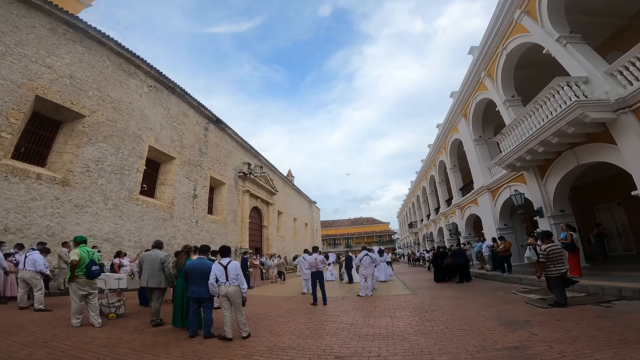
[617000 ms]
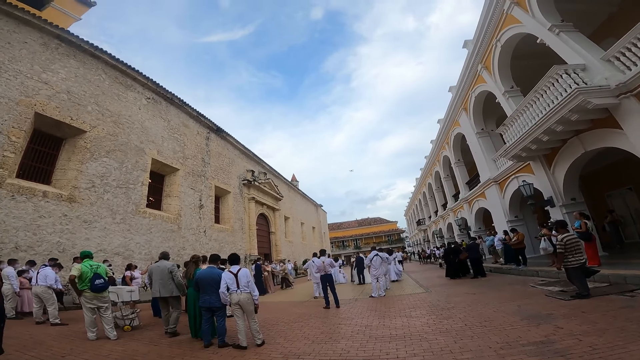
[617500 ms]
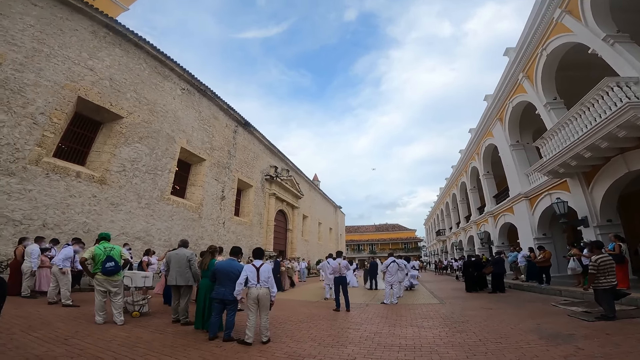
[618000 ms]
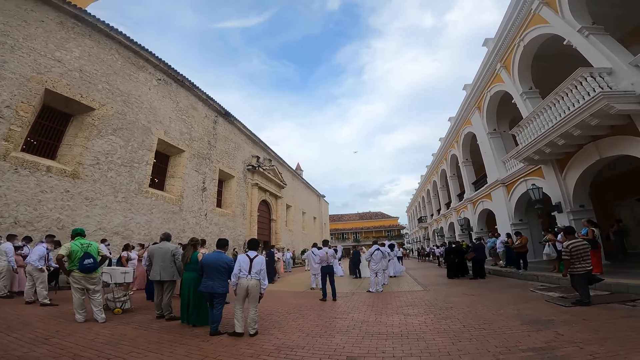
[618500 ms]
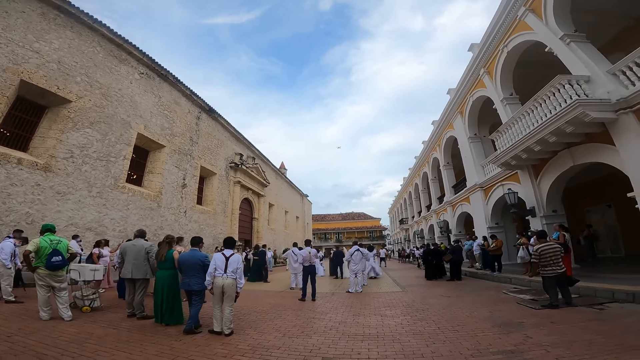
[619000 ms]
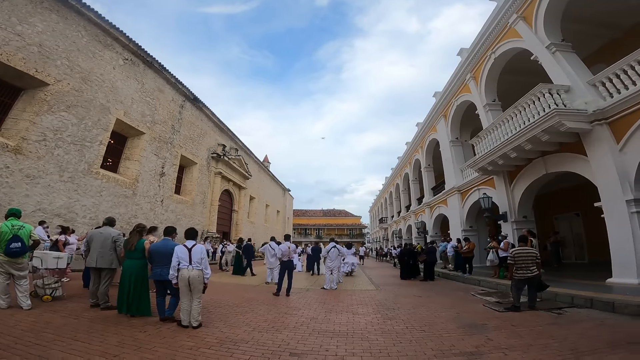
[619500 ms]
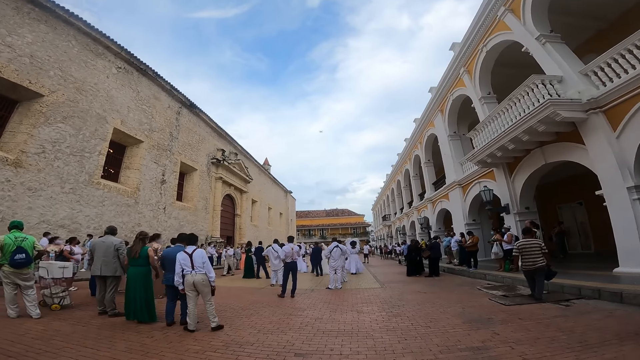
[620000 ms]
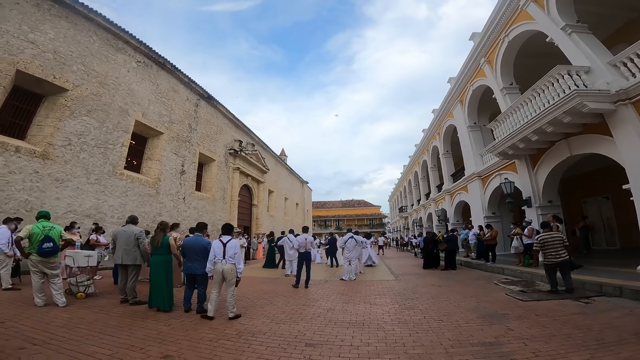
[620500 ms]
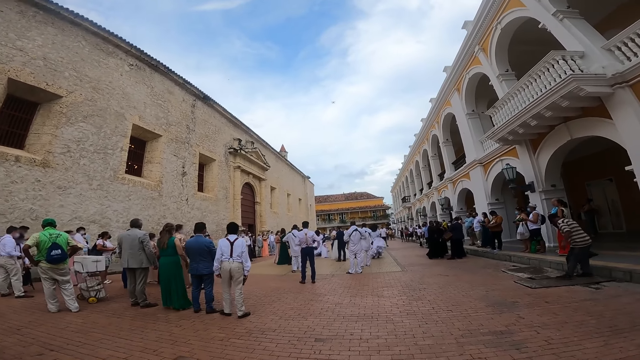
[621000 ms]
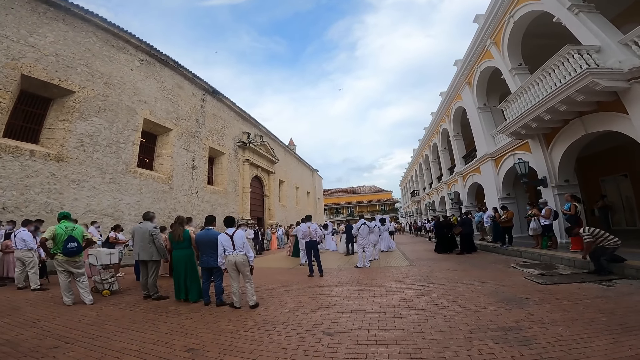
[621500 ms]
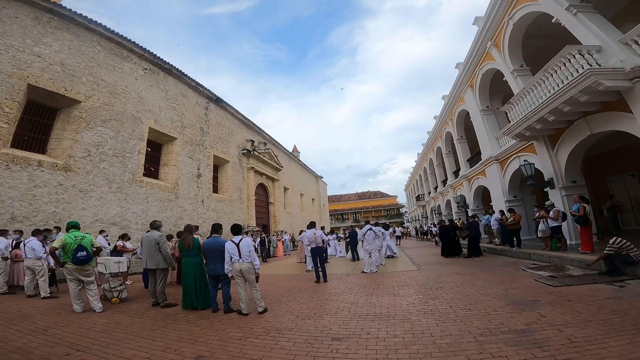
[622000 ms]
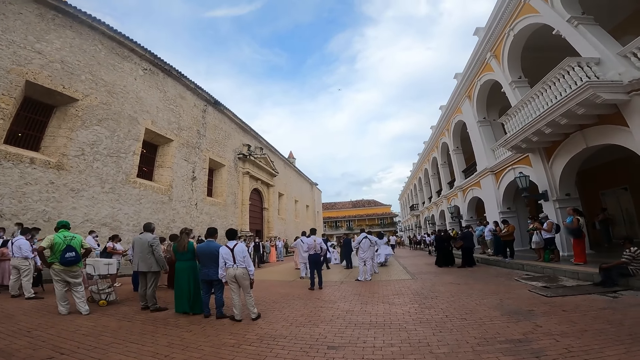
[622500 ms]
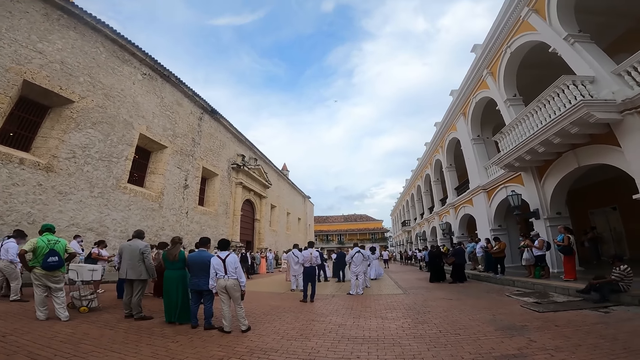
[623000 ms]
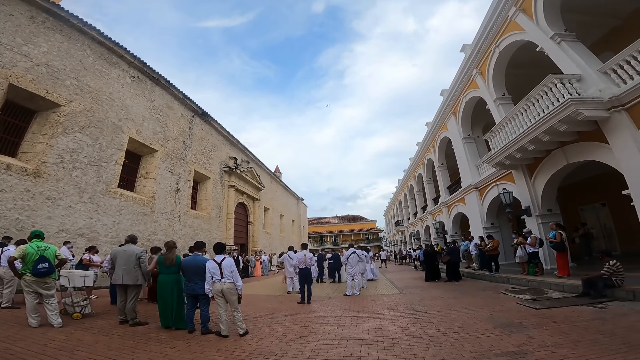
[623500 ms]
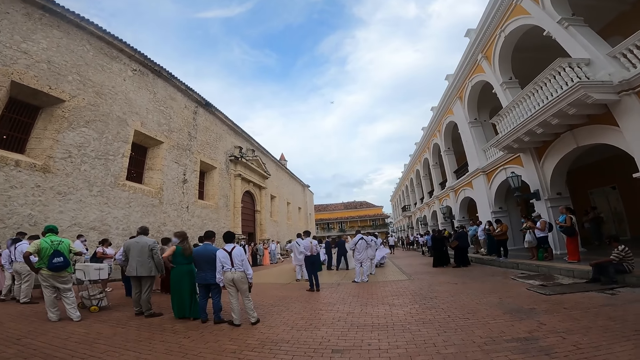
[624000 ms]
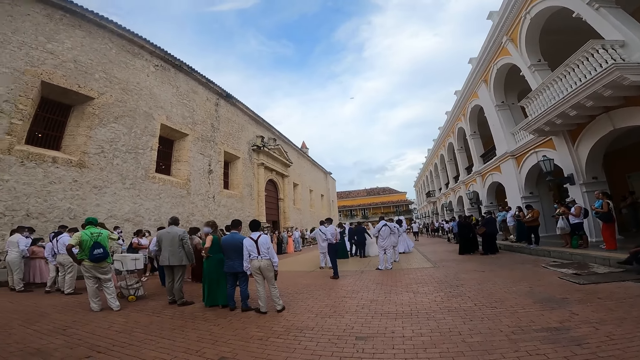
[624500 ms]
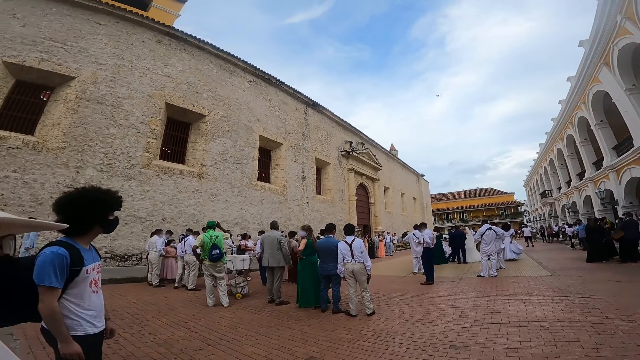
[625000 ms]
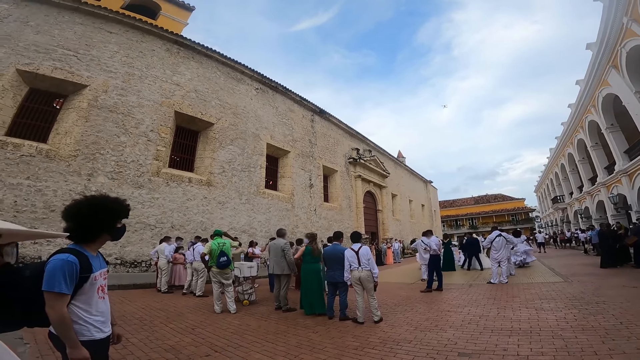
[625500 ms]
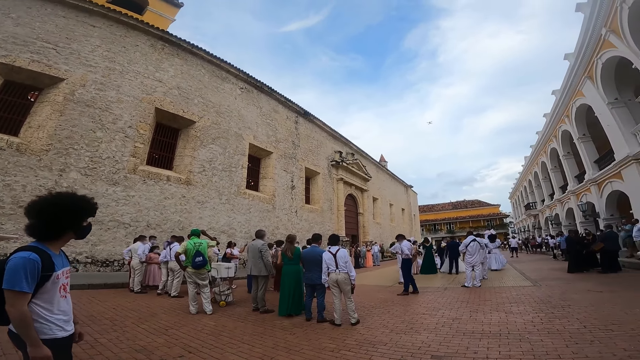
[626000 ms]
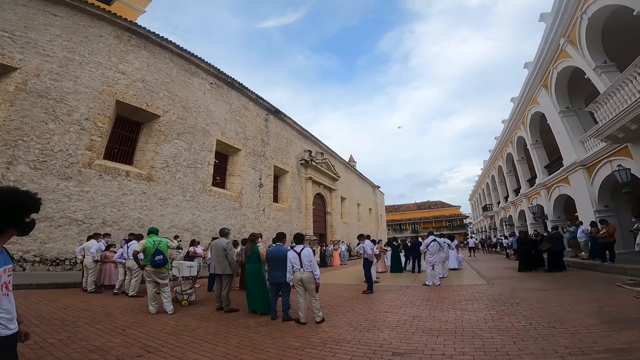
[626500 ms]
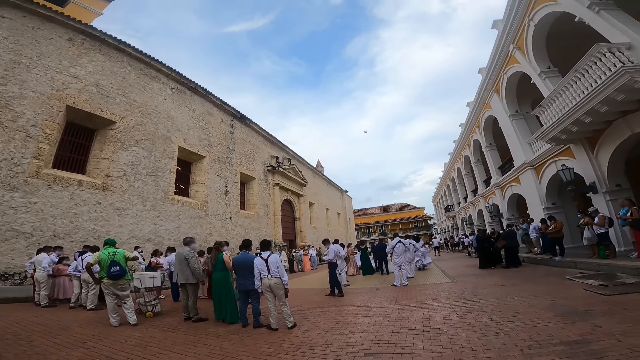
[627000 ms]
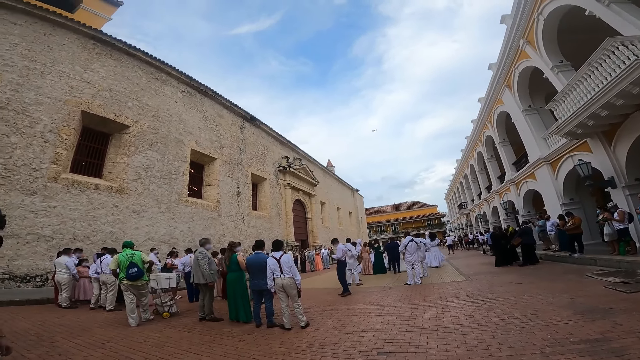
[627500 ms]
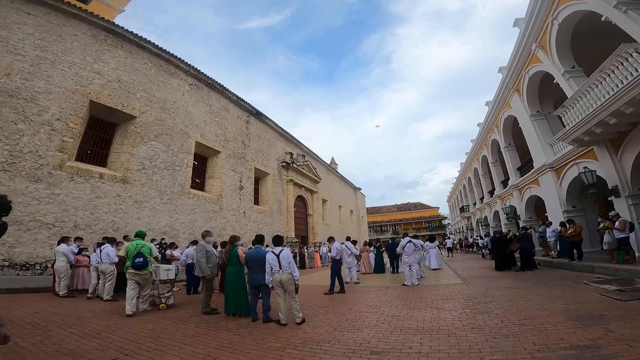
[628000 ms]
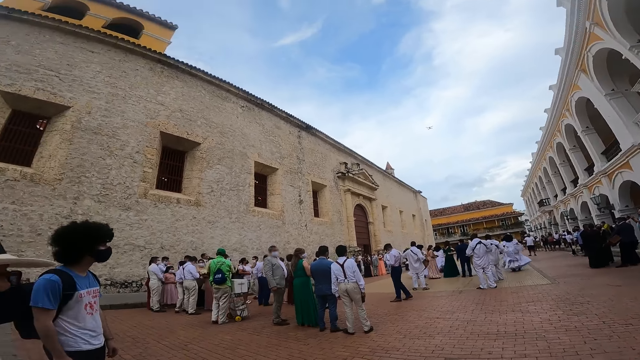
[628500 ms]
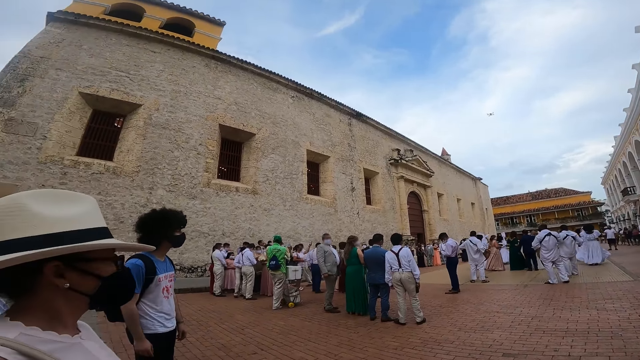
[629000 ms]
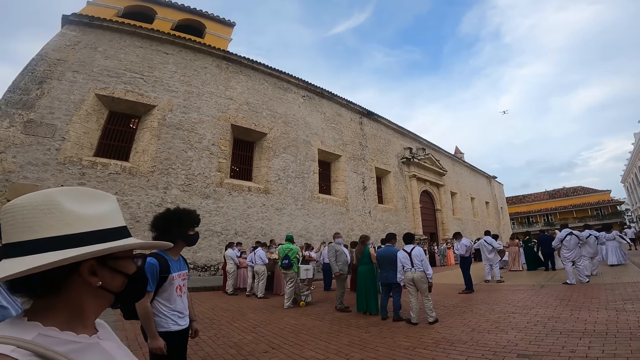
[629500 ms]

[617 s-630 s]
The camera wearer looks around.

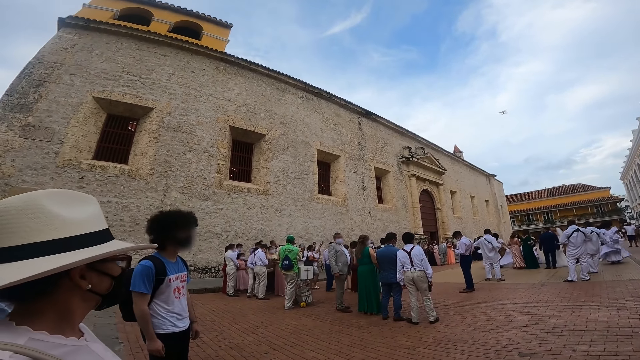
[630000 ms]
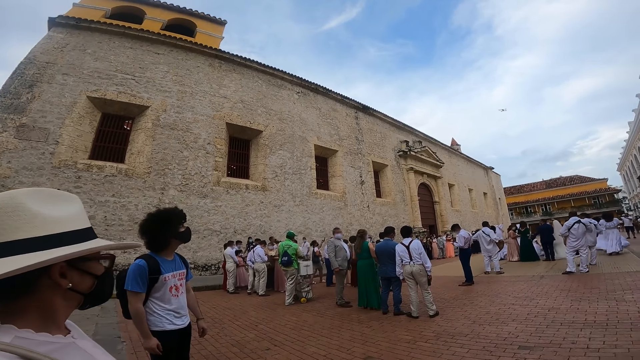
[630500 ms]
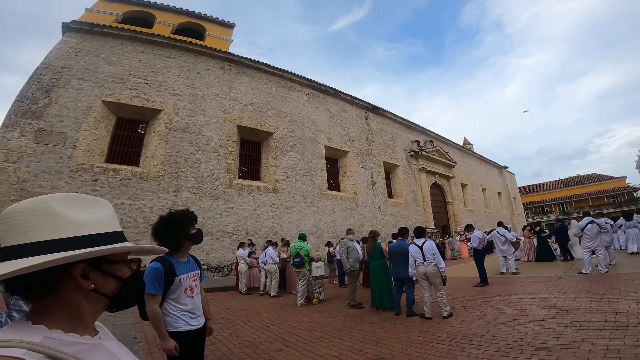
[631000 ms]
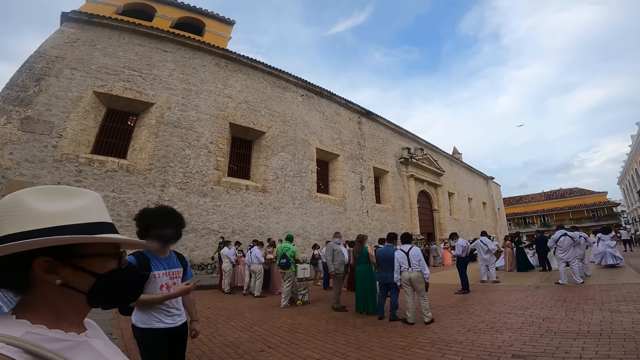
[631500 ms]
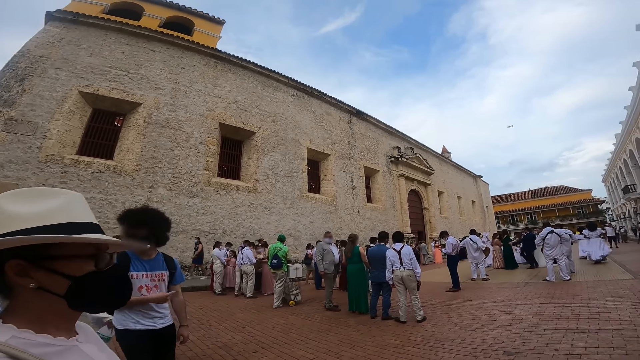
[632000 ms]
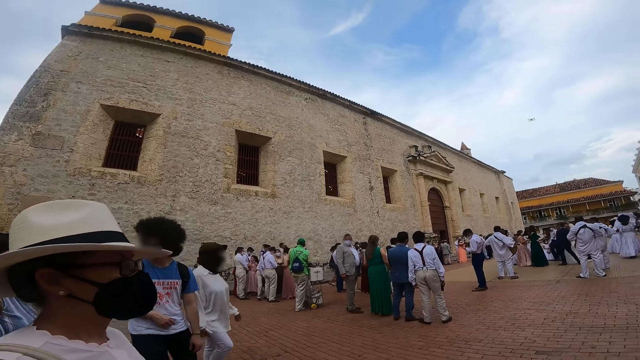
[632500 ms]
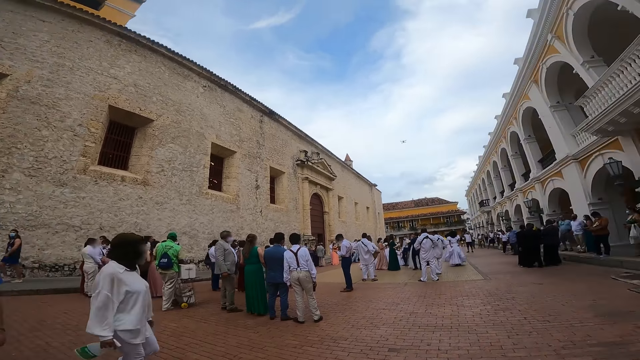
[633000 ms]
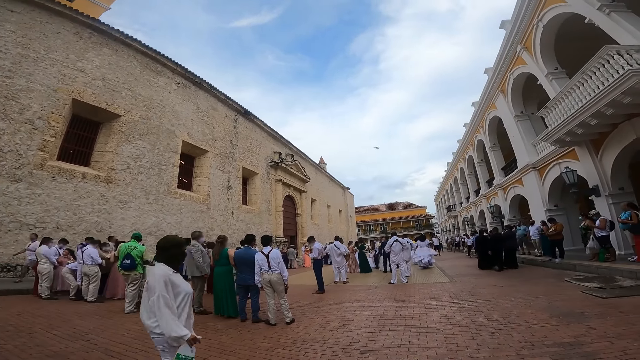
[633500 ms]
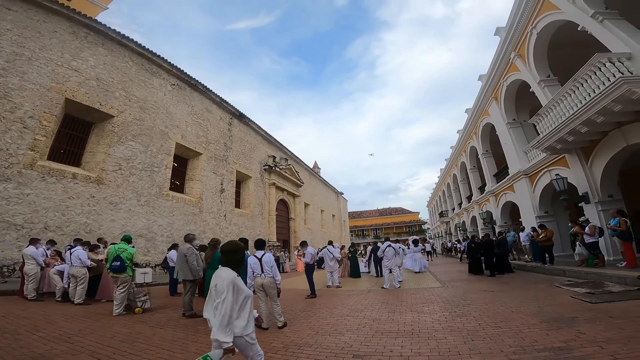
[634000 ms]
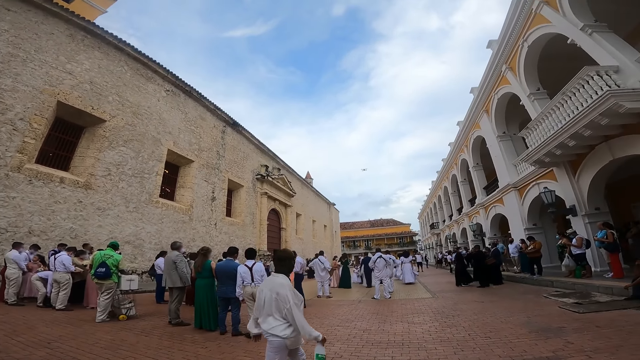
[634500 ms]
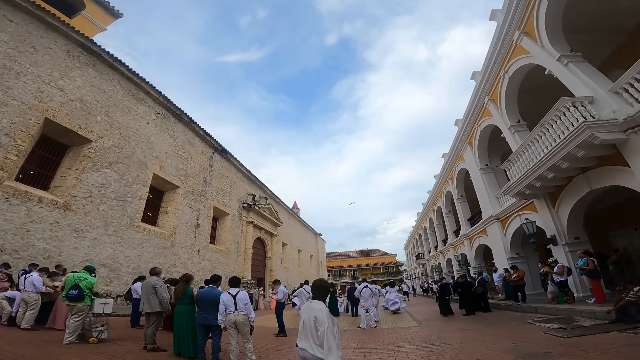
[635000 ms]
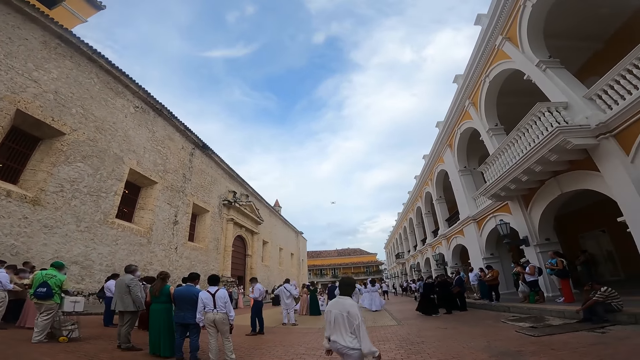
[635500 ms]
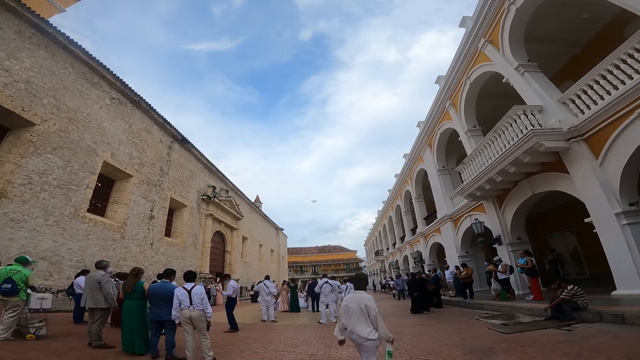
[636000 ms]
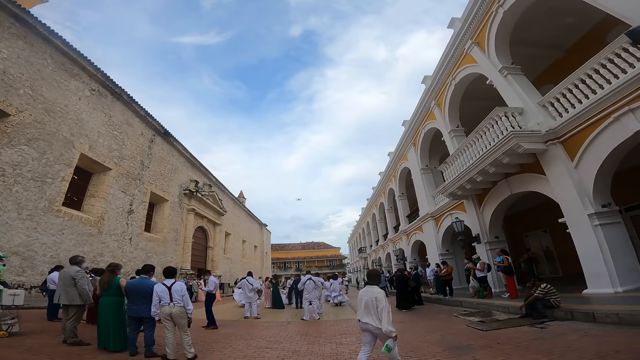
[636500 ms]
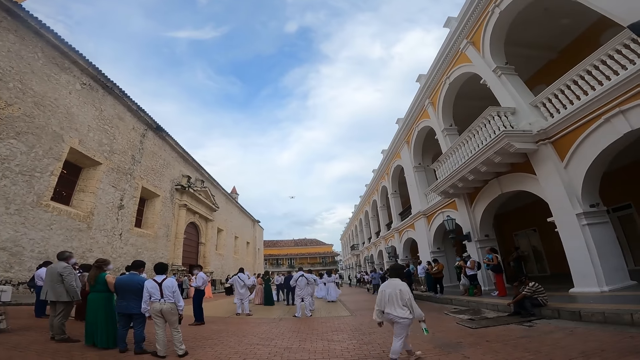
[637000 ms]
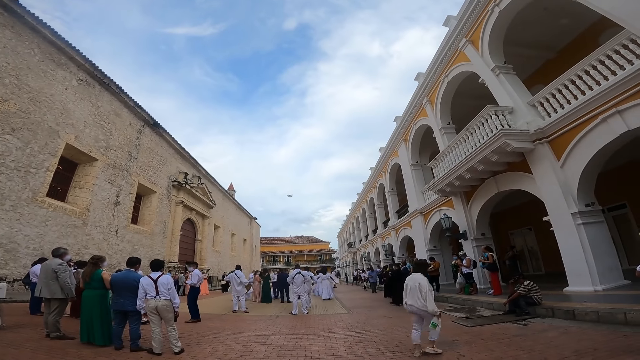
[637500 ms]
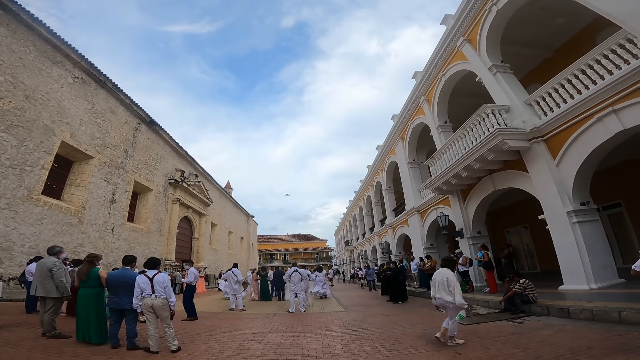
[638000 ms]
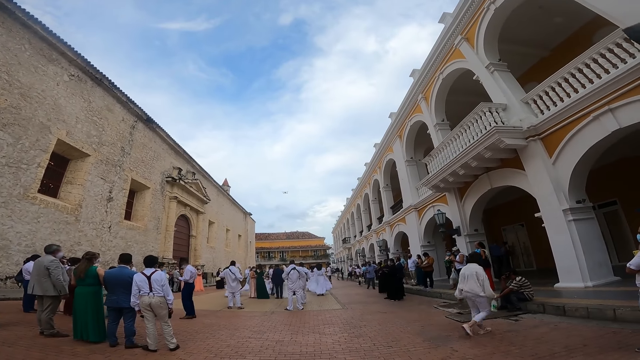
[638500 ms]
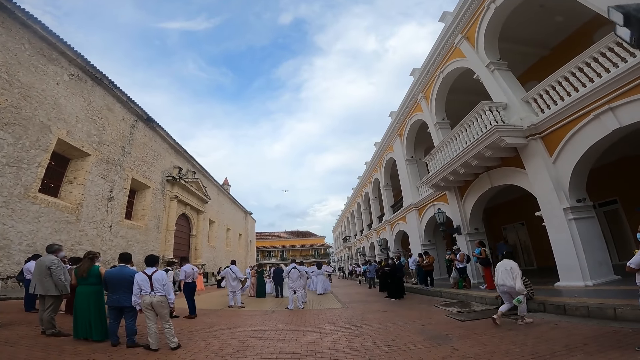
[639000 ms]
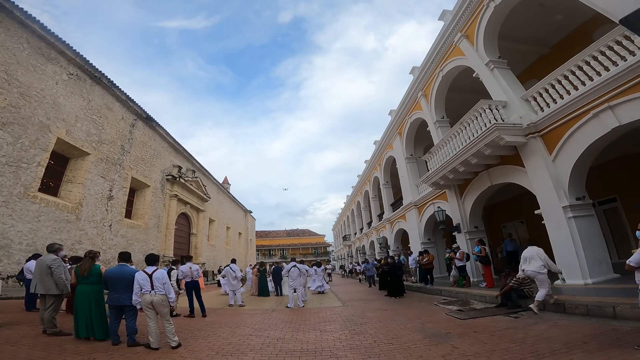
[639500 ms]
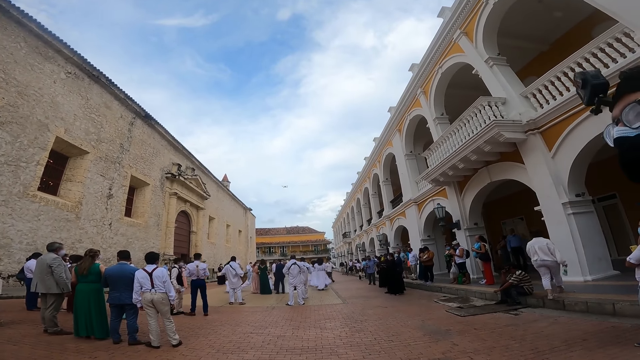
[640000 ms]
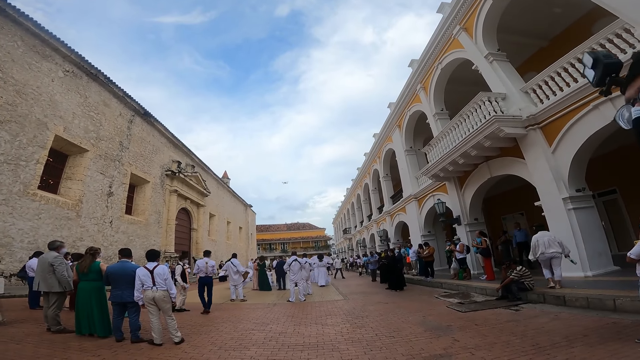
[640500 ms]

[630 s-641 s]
The camera wearer looks at the people.
